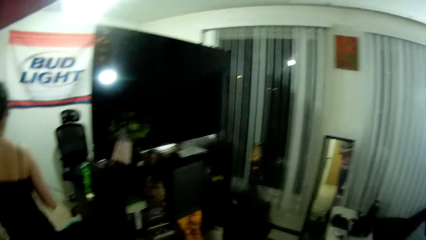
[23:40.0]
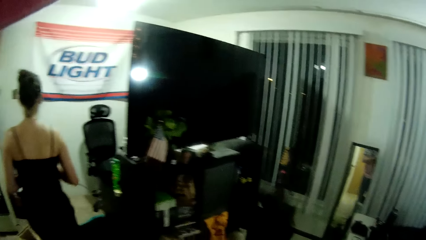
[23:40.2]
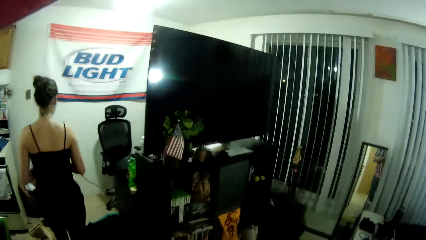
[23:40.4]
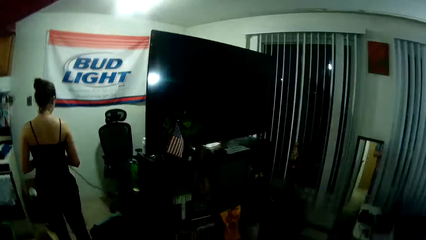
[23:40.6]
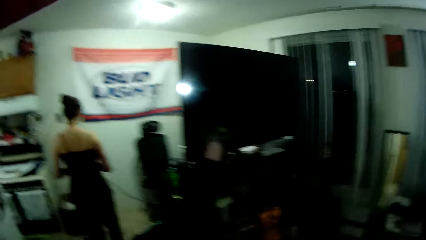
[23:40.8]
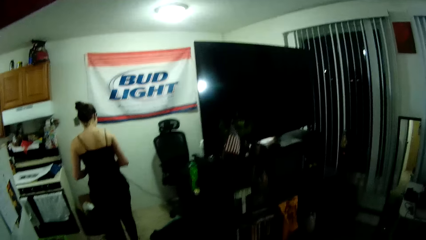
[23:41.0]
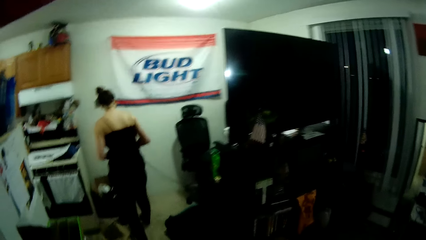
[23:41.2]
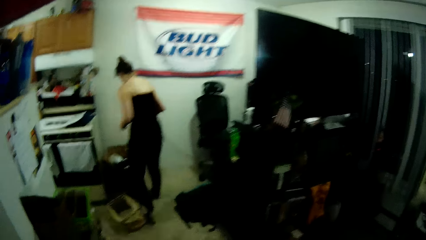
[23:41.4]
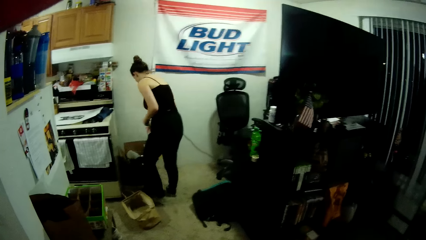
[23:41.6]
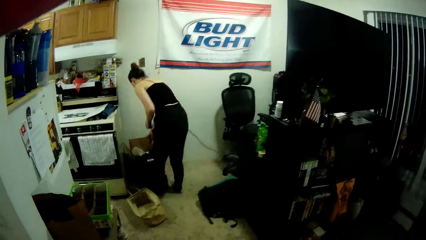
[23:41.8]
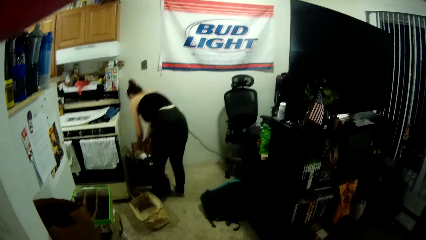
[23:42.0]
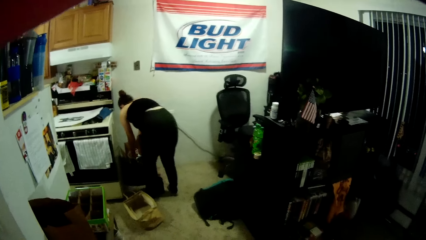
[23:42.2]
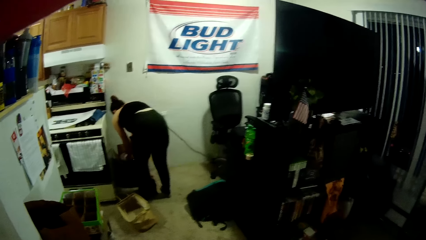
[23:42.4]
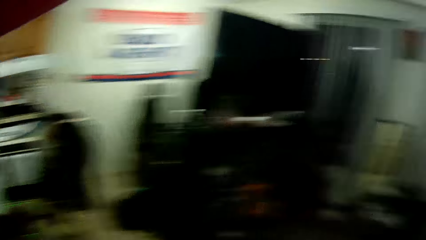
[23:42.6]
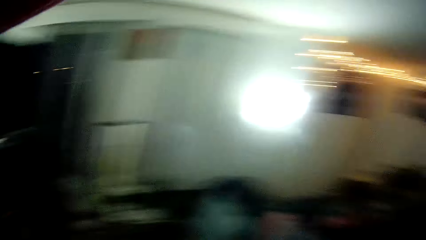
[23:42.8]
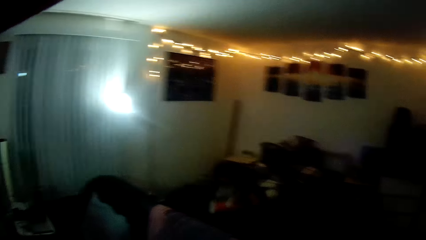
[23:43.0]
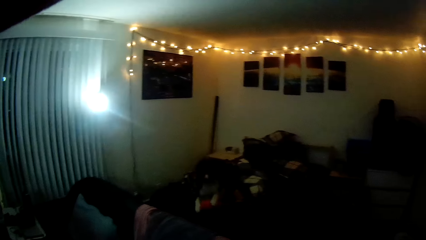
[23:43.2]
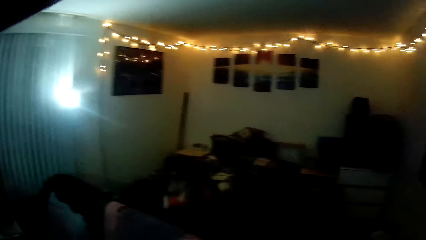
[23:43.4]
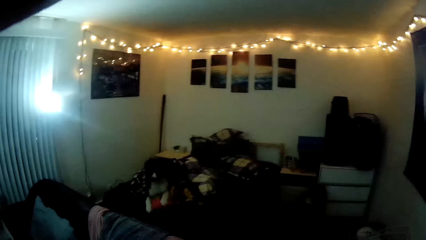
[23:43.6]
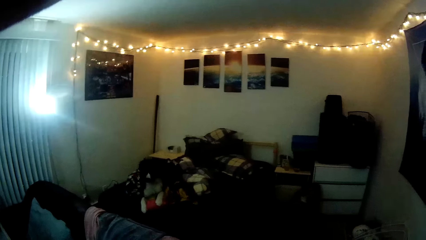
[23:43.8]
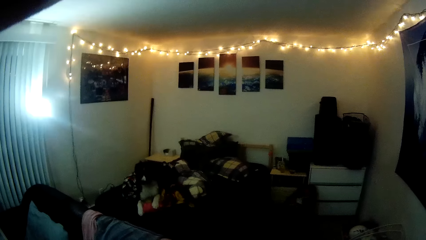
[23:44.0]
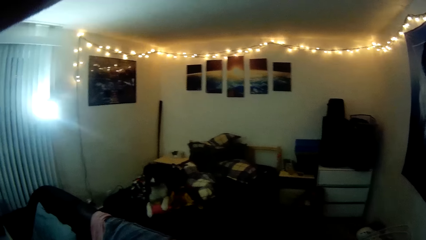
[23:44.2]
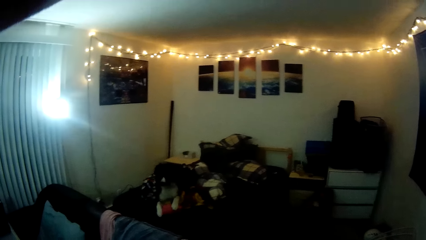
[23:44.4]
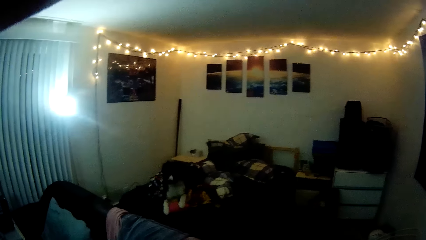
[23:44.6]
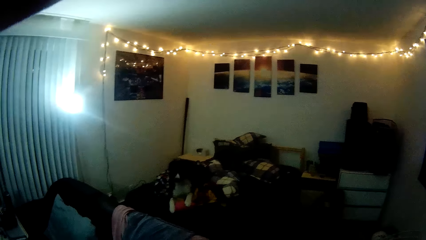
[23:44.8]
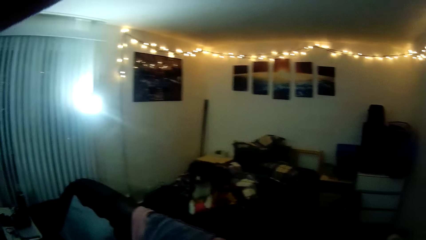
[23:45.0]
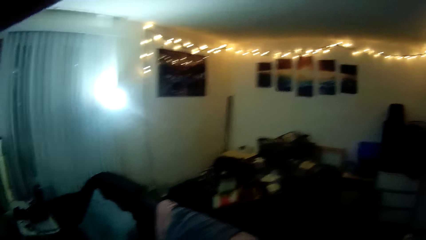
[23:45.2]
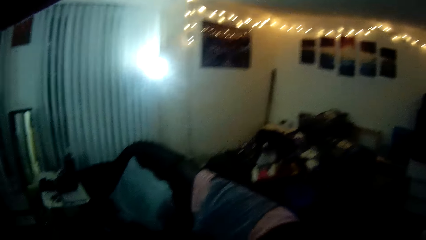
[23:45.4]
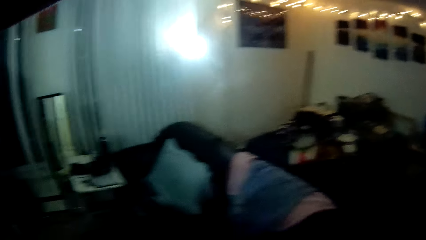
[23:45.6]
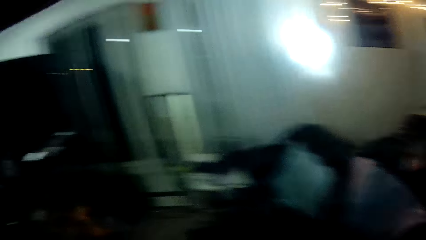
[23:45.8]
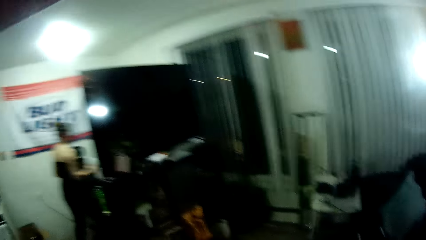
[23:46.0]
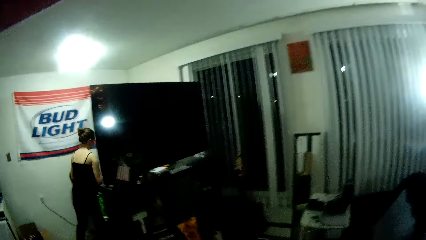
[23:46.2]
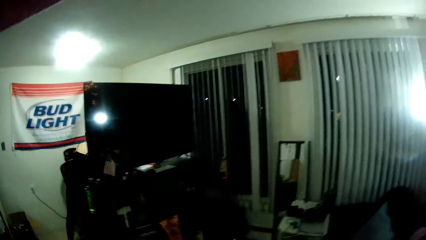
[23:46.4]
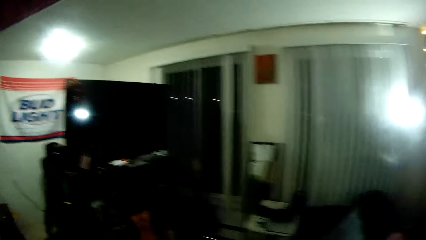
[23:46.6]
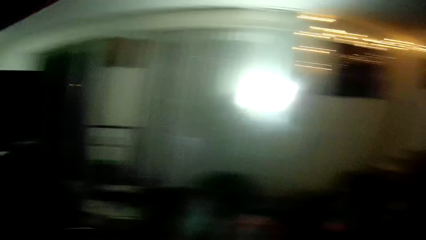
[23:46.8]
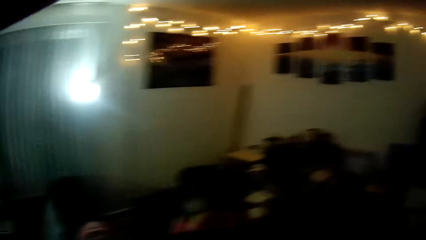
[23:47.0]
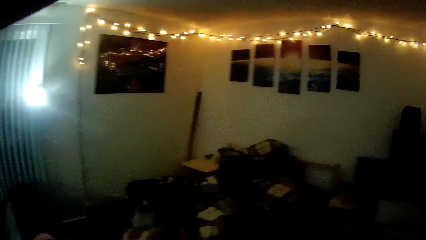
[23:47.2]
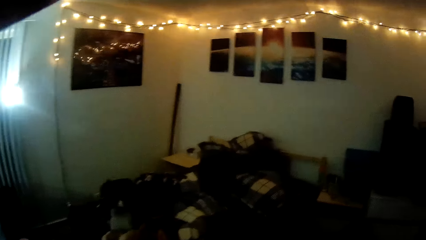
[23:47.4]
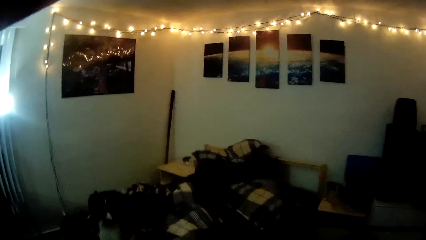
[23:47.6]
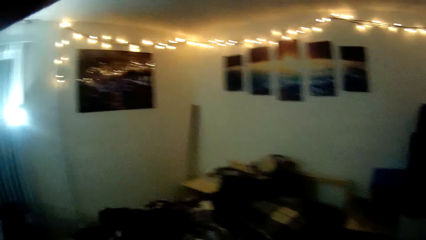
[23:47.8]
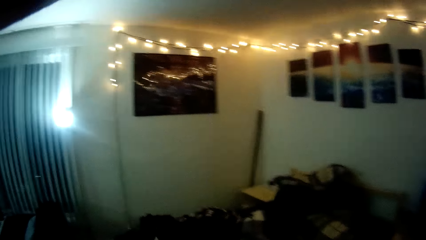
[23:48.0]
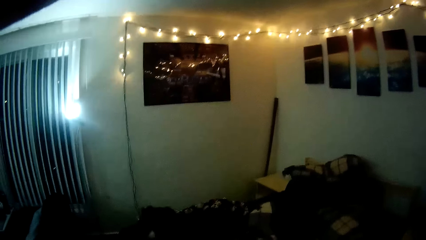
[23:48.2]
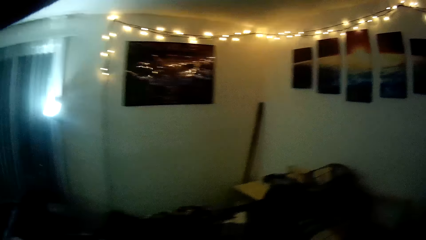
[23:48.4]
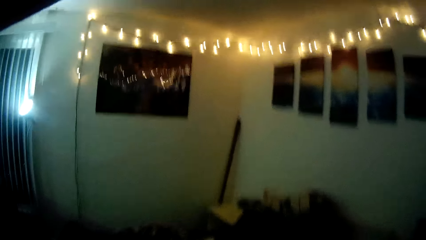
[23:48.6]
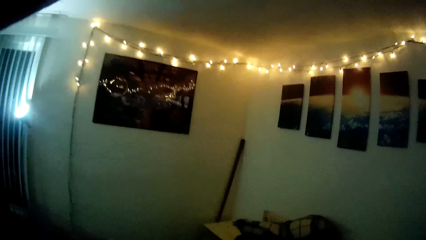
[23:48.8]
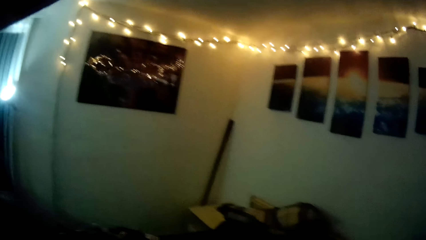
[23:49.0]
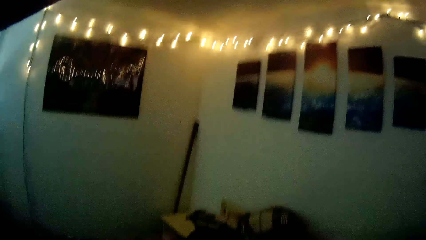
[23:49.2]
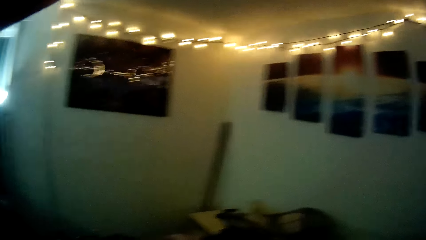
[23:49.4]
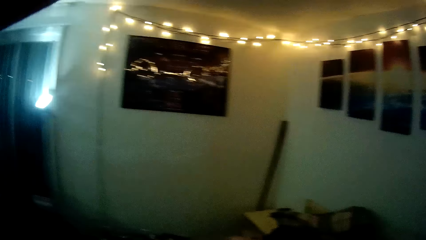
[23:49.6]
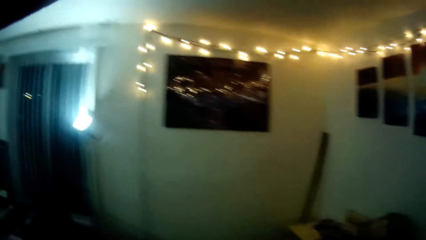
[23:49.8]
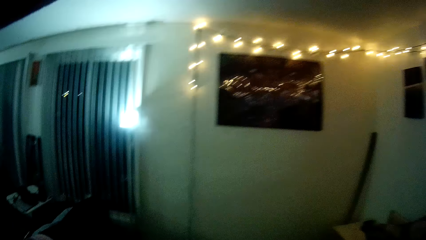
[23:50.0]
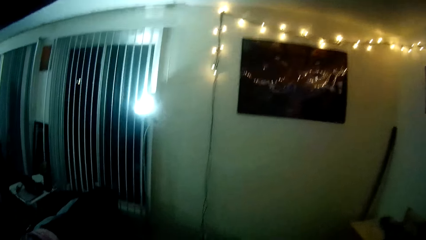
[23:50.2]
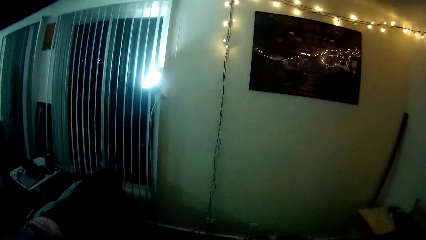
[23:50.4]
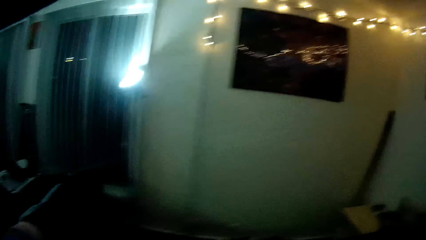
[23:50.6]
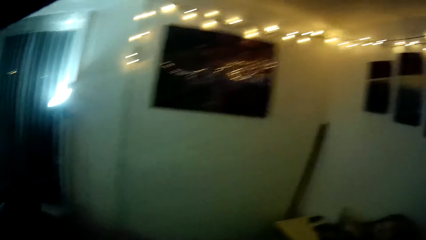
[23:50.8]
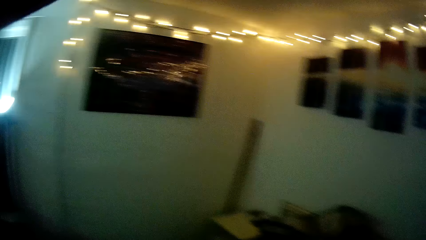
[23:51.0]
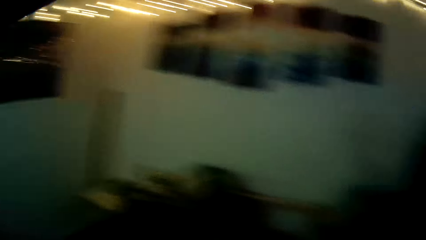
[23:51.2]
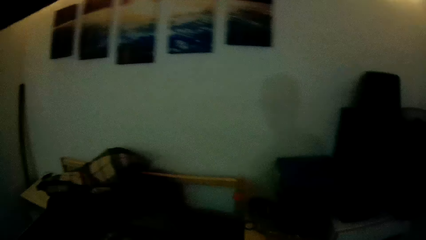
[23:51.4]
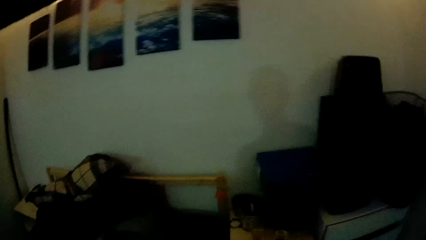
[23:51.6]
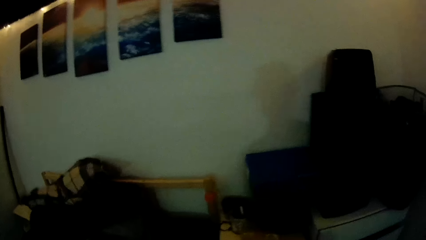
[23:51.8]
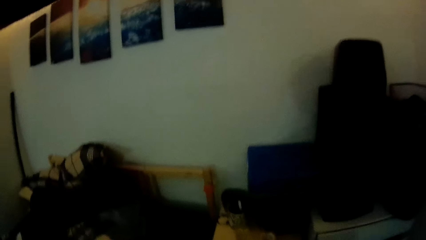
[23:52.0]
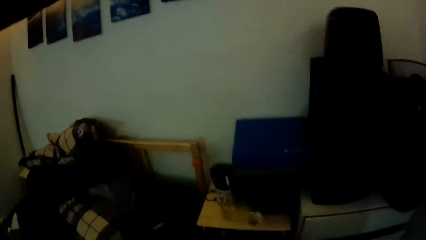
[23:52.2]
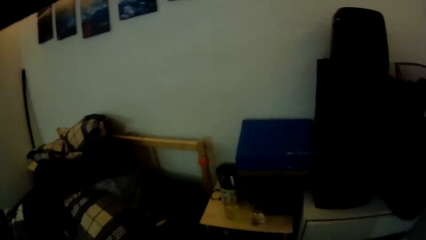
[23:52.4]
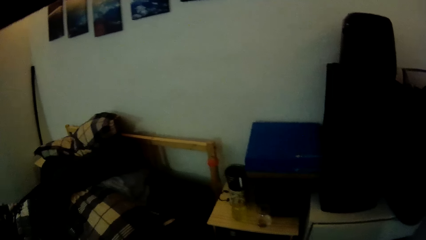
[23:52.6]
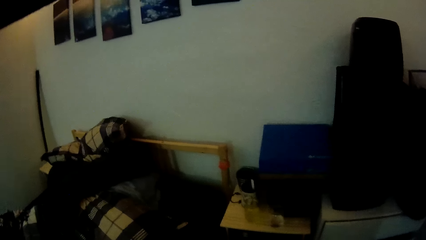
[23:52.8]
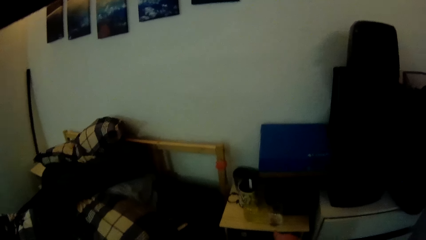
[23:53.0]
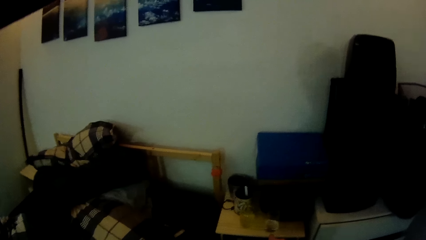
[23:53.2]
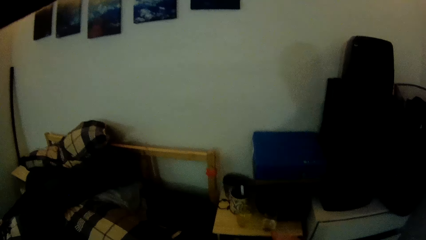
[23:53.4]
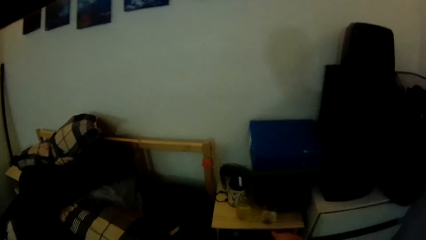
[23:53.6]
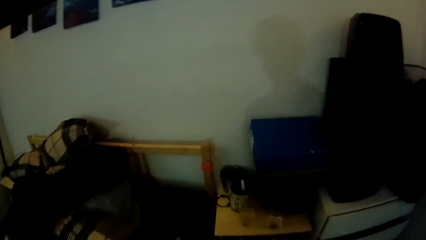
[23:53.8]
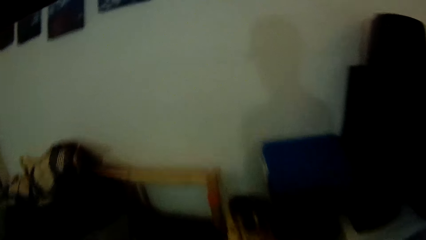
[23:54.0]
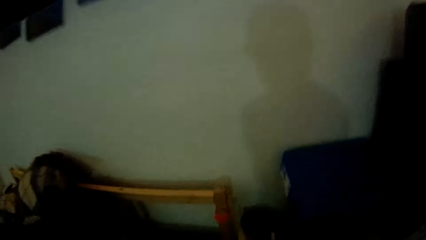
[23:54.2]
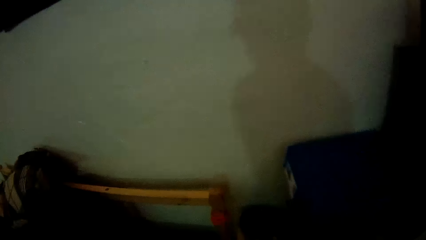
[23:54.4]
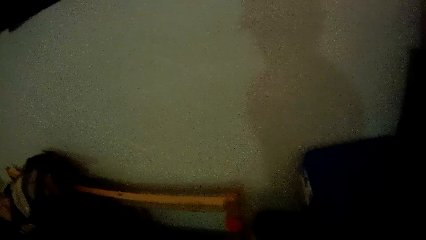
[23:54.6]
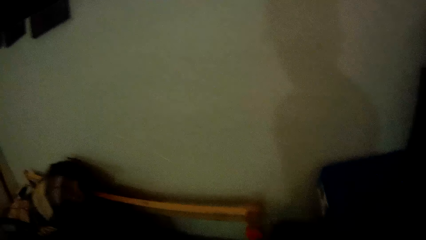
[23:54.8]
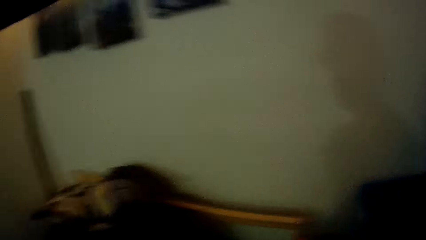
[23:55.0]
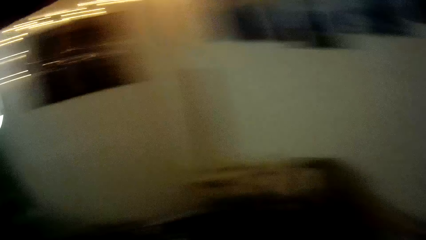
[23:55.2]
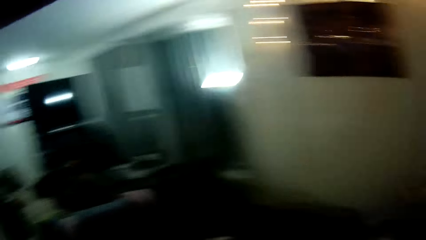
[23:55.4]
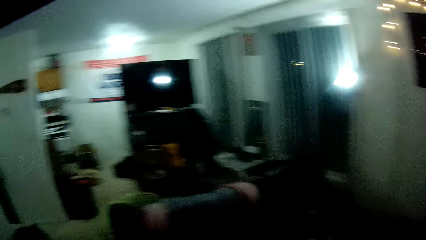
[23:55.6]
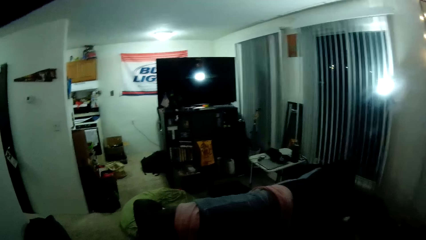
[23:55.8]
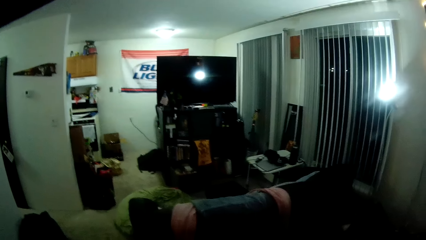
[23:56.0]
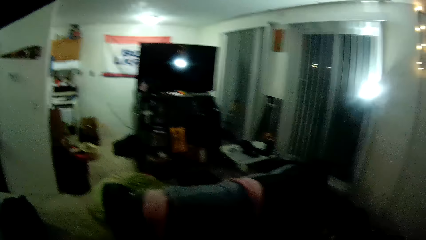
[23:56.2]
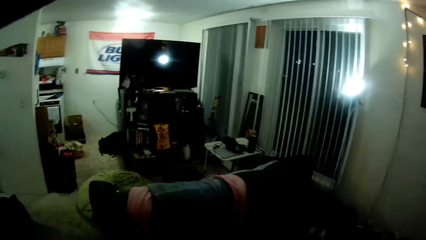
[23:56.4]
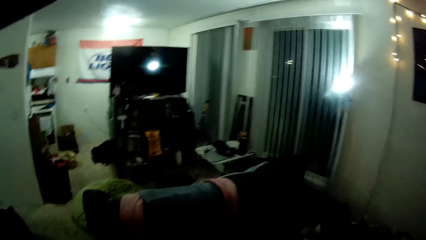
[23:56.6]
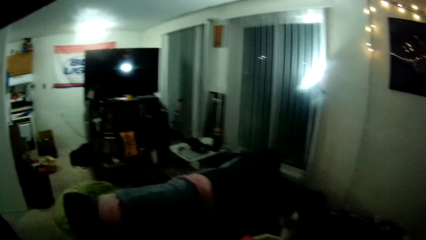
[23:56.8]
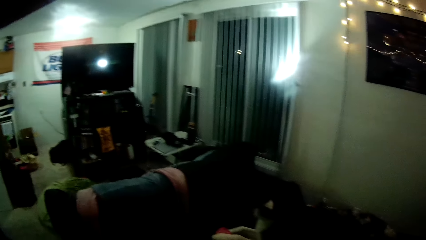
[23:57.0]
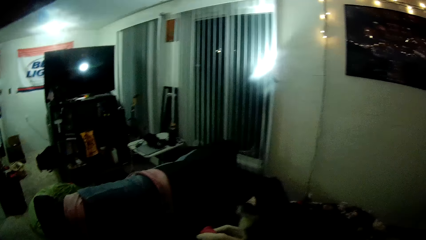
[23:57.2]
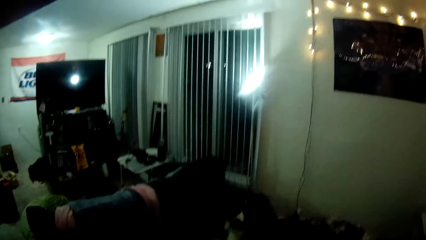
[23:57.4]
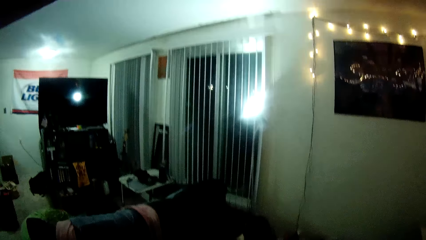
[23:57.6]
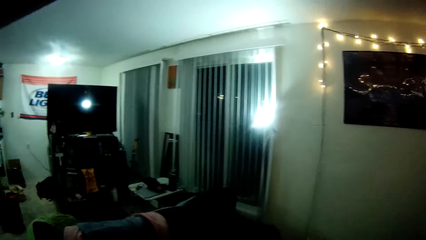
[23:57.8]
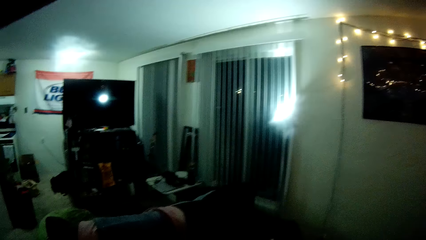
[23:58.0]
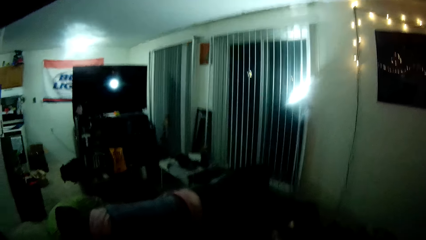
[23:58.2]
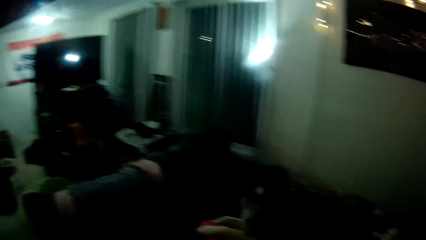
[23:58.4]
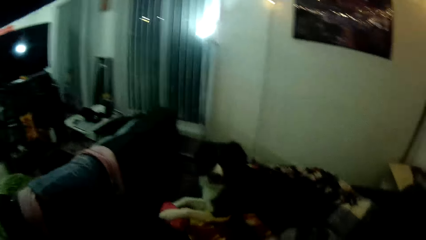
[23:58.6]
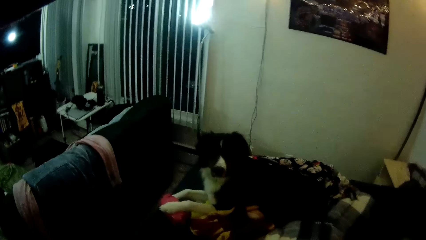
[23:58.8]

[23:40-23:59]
A woman bends over a box. The woman stretches both hands in the carton box. The camera wearer looks around the house. They walk towards the bed. They turn around. They bend forward. They look around the house.
